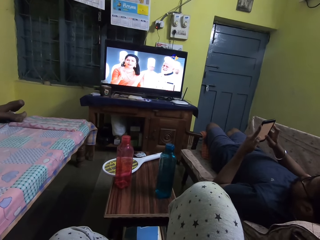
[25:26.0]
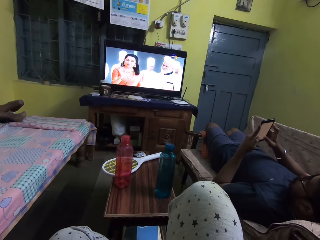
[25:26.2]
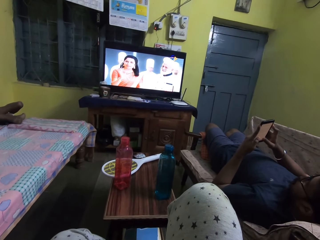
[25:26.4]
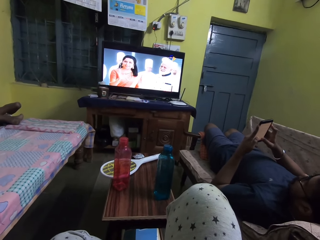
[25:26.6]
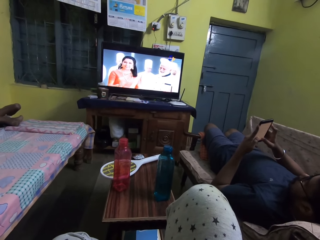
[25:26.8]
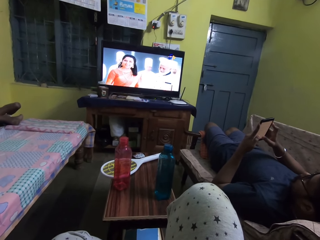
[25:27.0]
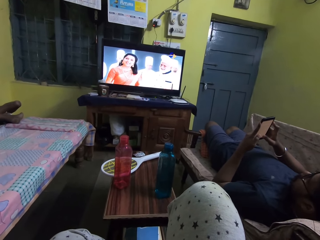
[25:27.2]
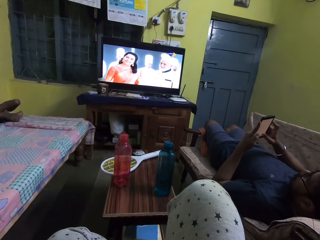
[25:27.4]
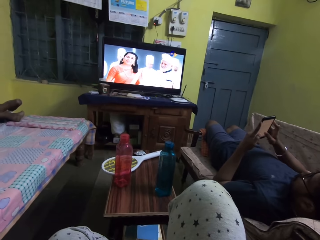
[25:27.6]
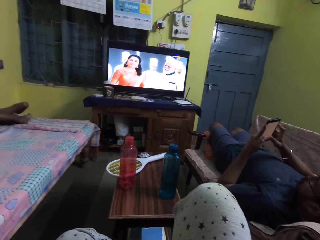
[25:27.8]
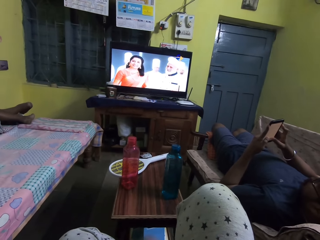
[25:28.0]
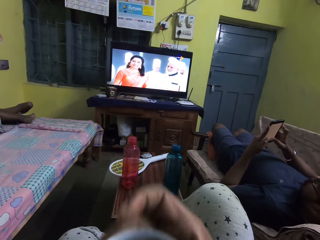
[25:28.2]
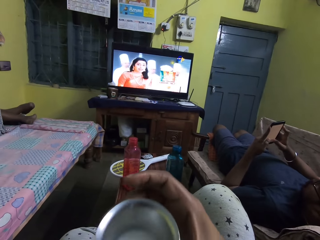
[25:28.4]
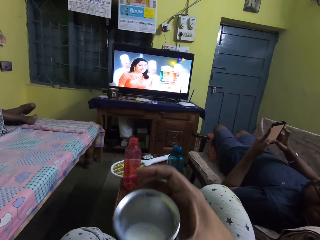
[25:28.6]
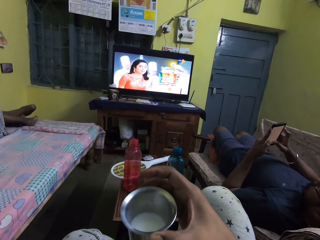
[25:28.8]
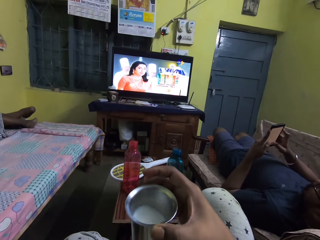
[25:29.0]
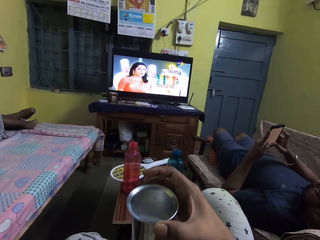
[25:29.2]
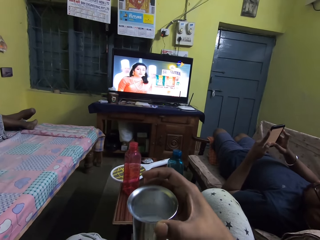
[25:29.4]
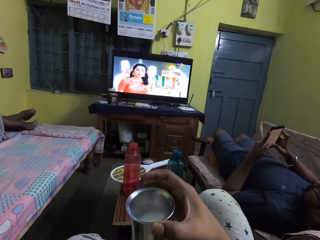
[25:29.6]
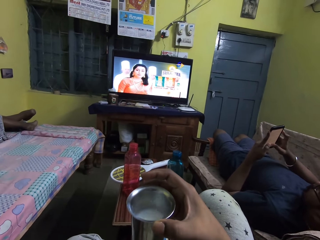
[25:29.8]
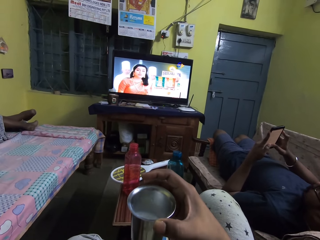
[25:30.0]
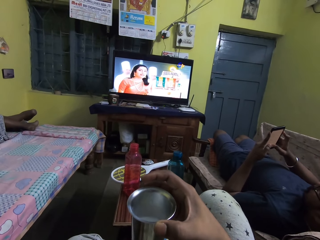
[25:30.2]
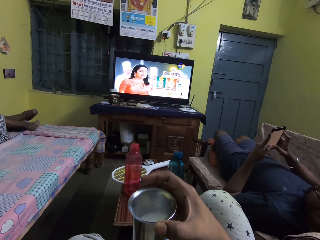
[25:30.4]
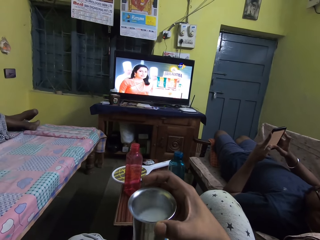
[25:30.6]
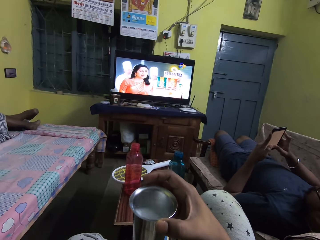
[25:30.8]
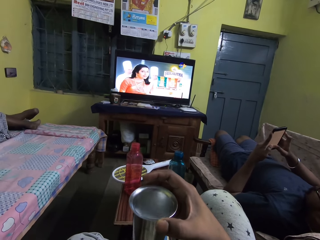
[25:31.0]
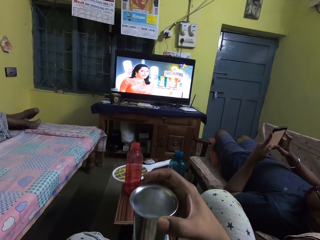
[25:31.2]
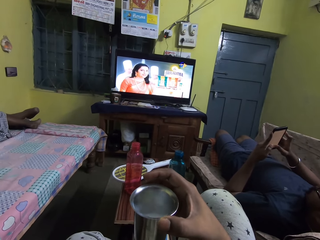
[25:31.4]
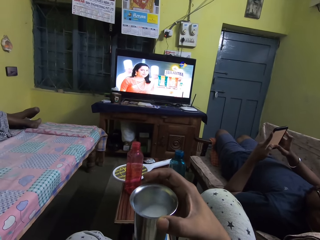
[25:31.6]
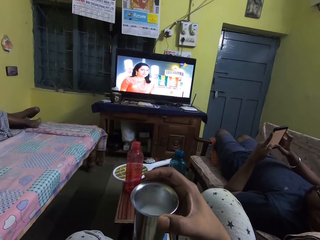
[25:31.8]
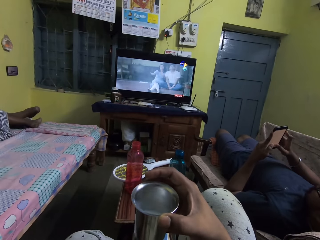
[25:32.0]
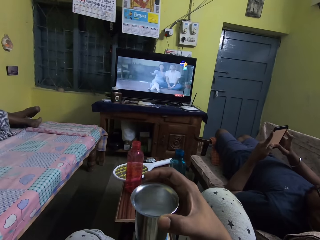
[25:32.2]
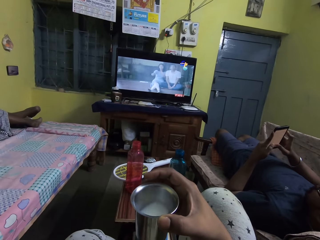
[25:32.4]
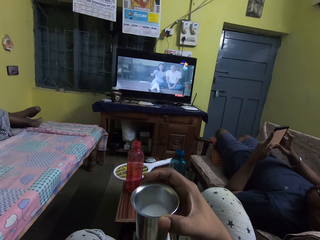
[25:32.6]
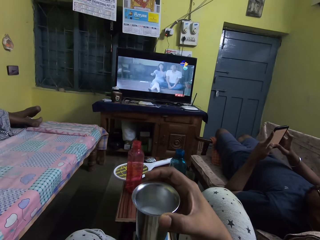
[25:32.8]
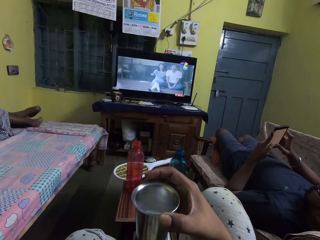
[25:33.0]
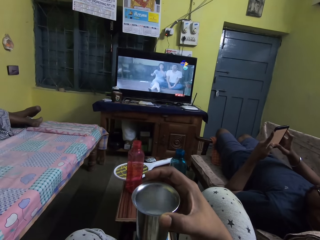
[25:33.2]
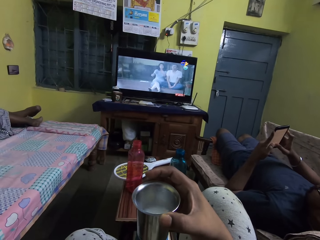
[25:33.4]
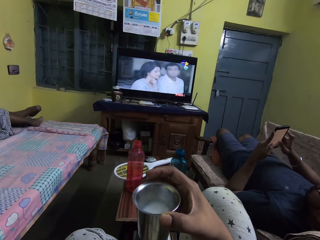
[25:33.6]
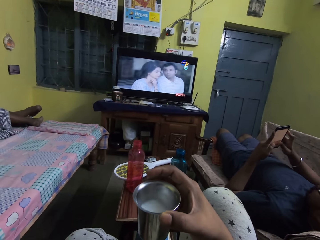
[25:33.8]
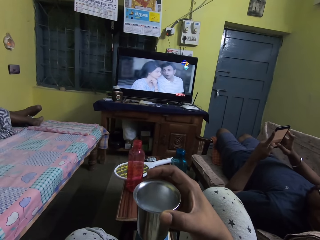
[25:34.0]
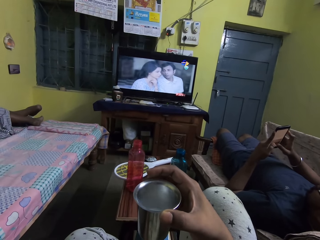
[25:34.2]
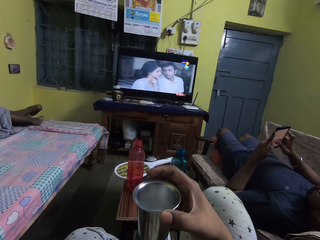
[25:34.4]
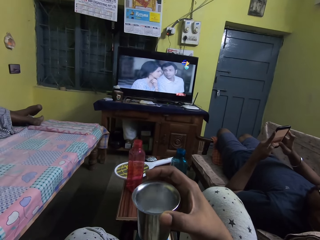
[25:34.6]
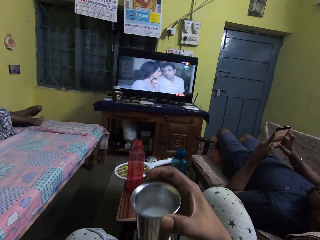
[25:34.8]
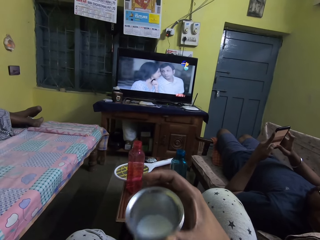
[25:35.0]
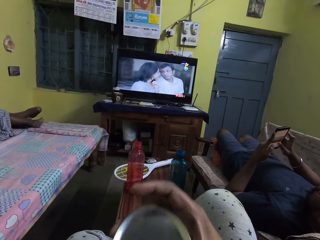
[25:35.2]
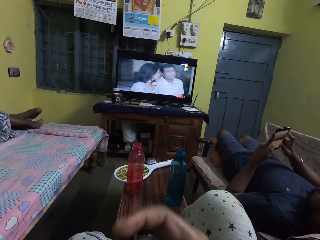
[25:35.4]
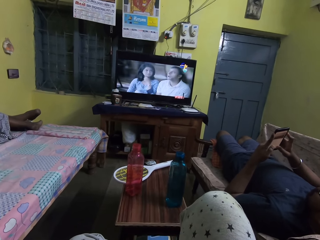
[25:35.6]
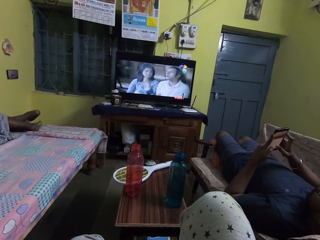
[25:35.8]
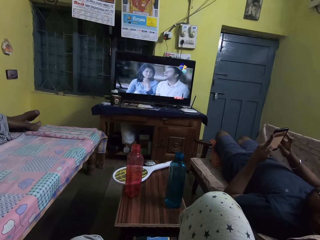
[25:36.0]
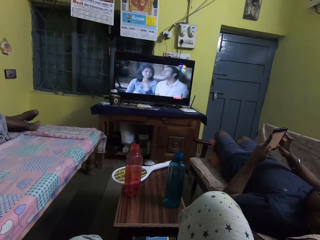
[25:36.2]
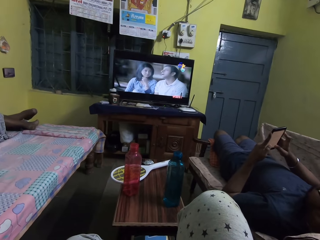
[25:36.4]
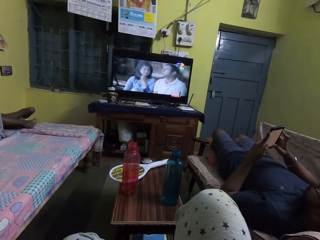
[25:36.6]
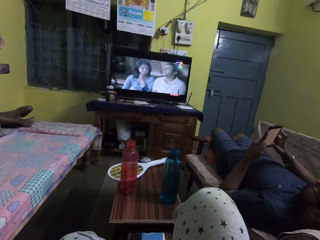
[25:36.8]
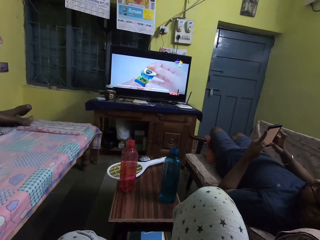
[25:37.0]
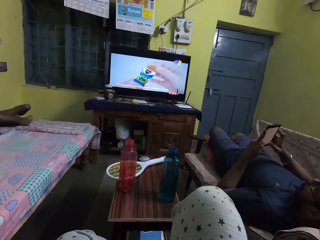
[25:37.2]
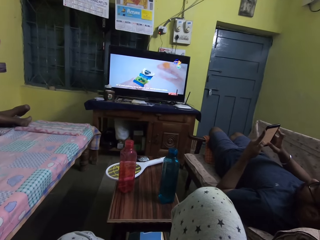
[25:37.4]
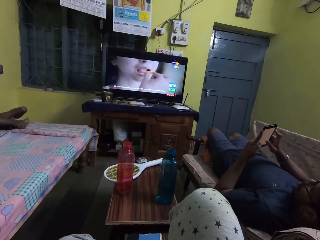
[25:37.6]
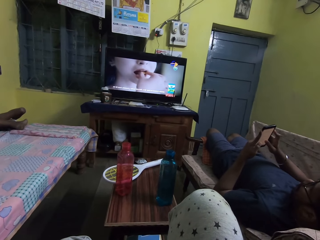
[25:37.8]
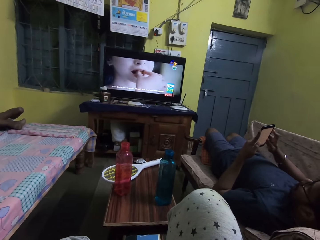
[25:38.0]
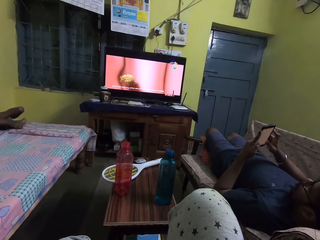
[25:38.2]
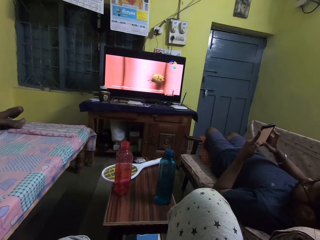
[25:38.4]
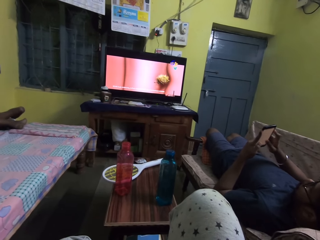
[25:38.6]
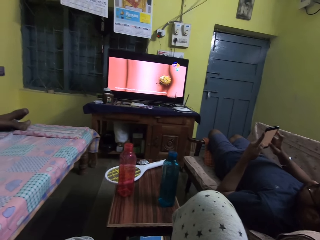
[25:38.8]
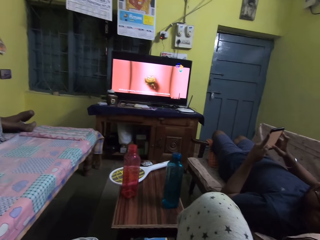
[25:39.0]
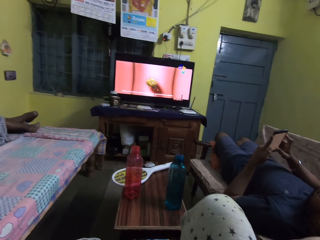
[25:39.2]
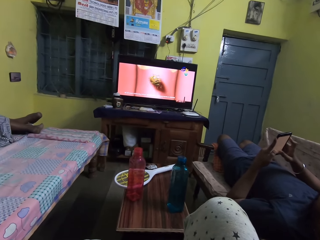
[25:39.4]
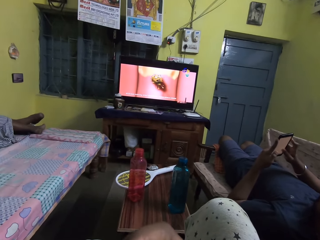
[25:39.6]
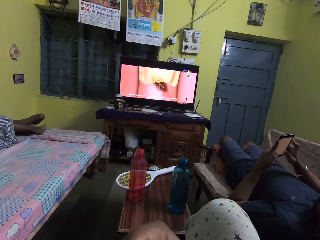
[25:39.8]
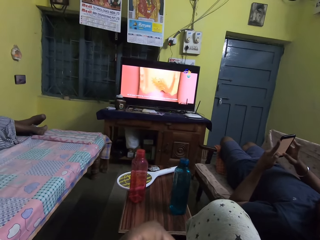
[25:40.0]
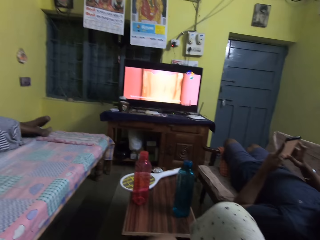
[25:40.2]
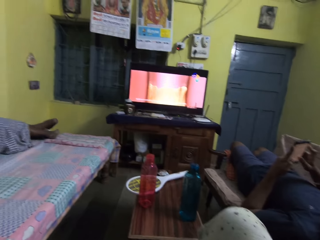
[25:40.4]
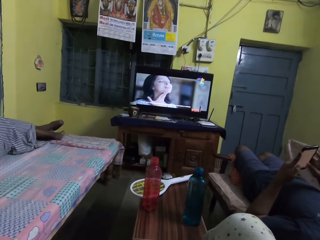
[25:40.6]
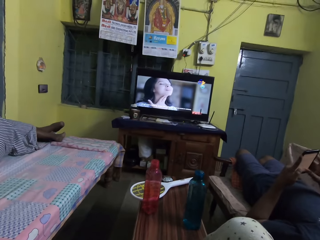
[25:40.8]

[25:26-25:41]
The camera wearer places her right hand on her right lap. She shakes the cup of milk with her right hand. The man presses the phone in his left hand with his right hand. The camera wearer drinks milk from the cup of milk in her right hand.

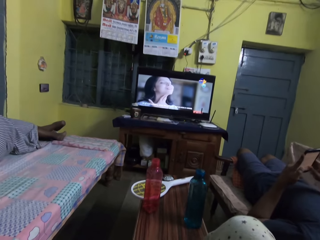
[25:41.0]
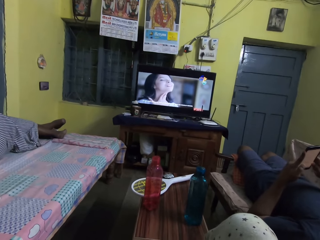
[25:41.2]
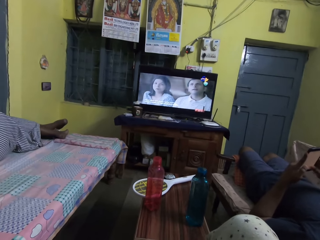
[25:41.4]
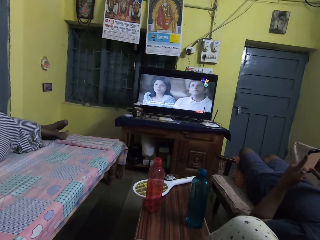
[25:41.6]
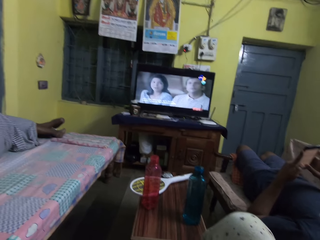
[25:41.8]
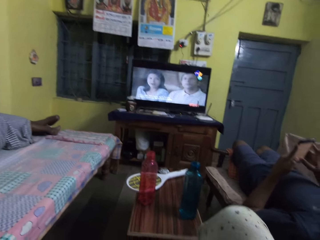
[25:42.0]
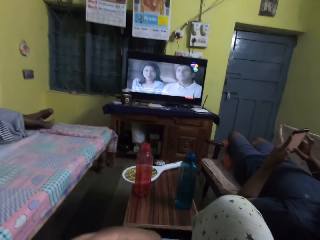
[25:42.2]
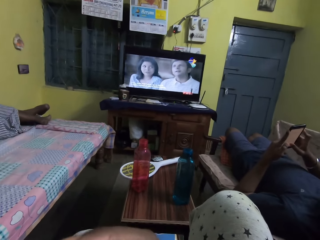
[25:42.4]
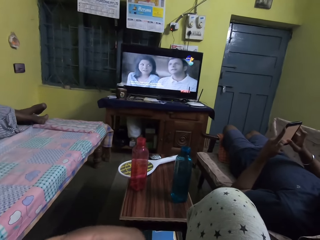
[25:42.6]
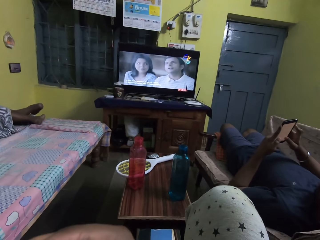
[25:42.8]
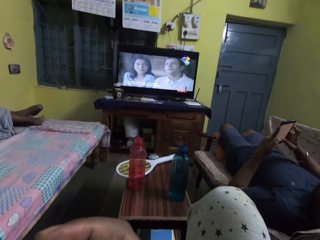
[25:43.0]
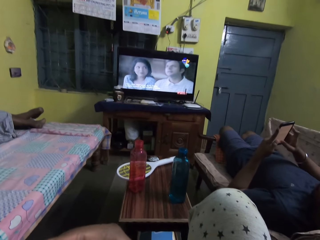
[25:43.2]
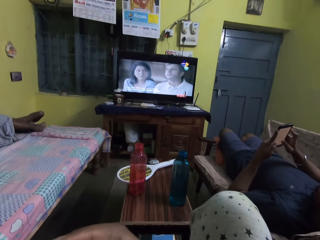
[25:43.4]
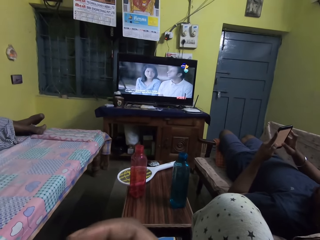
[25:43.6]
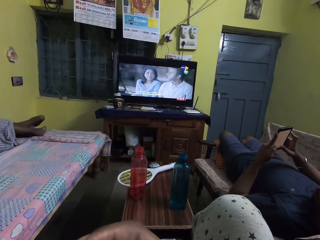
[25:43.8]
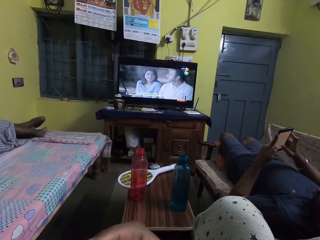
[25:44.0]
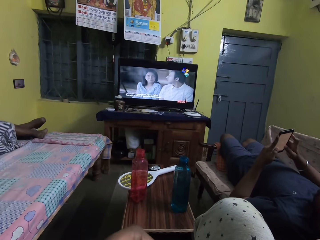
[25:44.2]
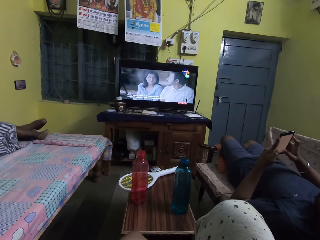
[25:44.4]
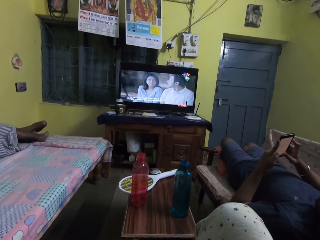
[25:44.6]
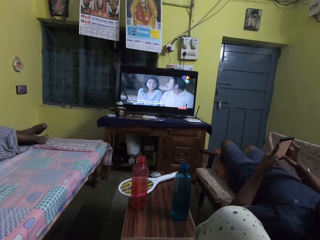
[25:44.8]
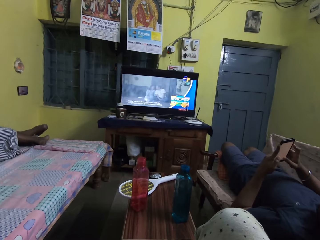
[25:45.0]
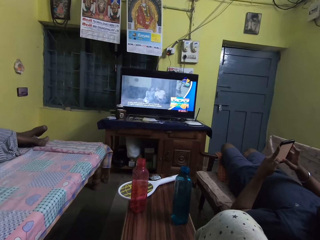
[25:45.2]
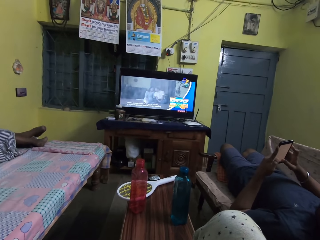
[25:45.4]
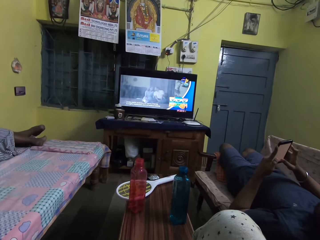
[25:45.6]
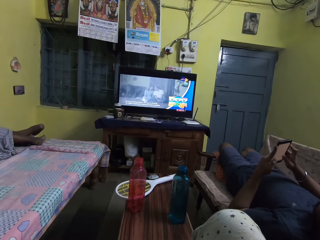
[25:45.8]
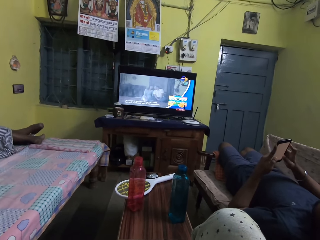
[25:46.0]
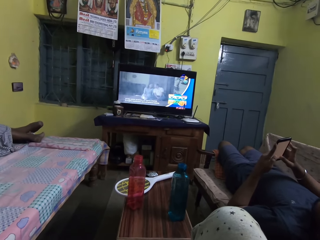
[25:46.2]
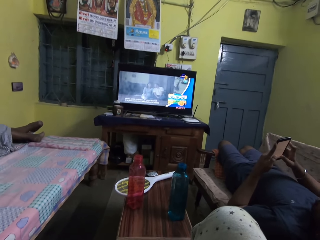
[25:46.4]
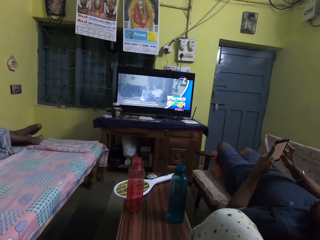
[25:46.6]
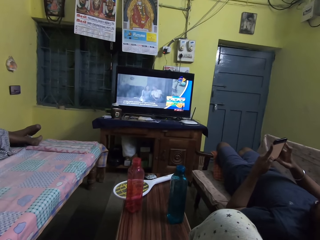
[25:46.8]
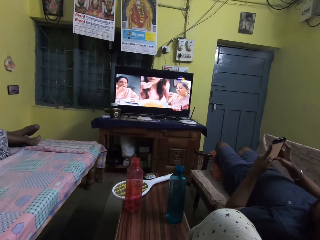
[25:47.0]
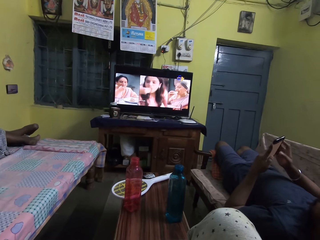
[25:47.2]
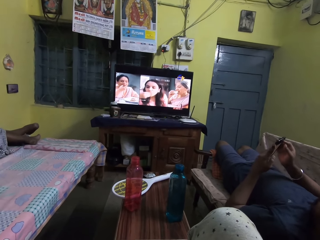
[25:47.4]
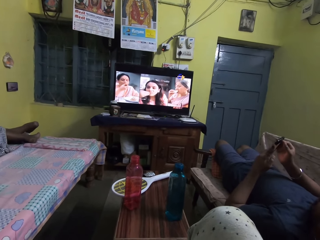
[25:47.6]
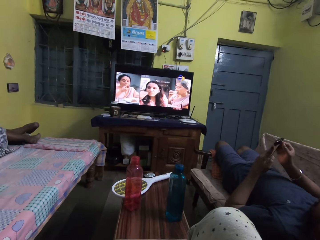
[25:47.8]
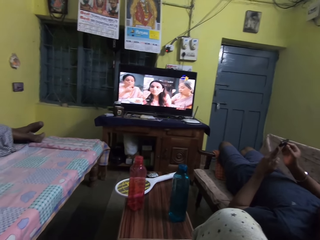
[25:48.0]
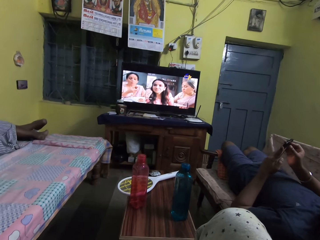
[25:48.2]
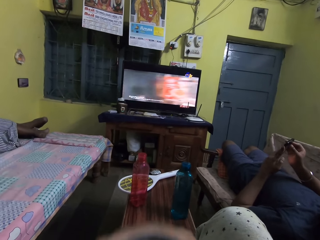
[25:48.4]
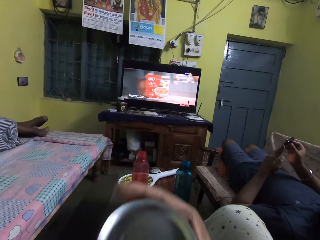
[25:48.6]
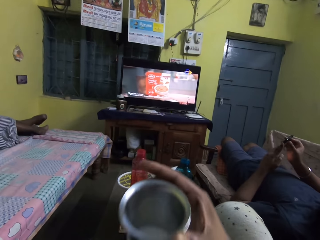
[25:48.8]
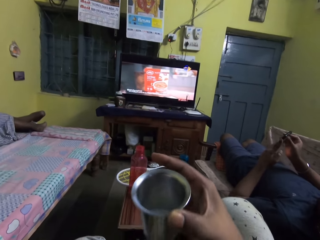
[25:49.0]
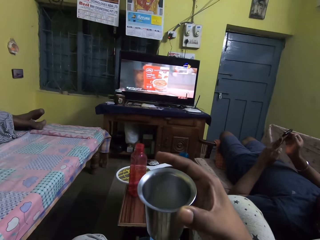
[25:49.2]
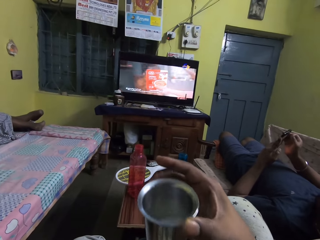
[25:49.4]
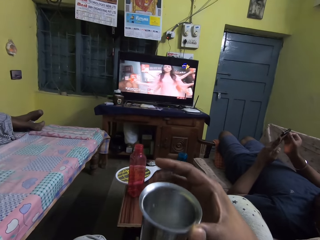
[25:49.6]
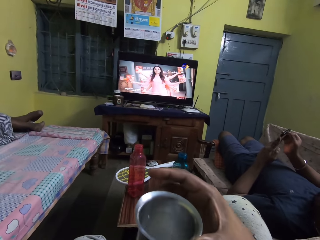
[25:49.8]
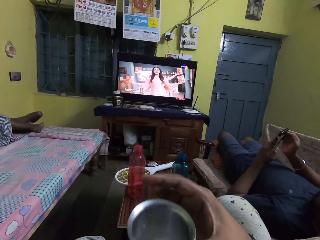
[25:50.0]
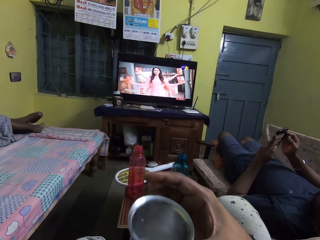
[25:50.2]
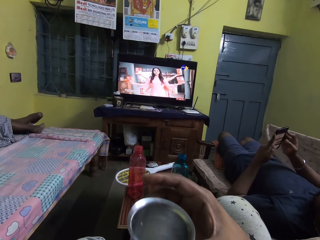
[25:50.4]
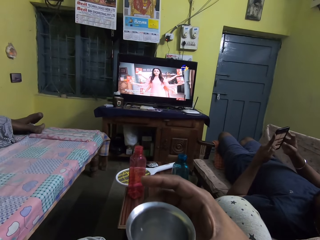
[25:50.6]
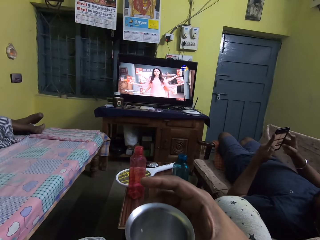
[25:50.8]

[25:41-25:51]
The camera wearer places her right hand on her right lap. She shakes the cup of milk with her right hand.
